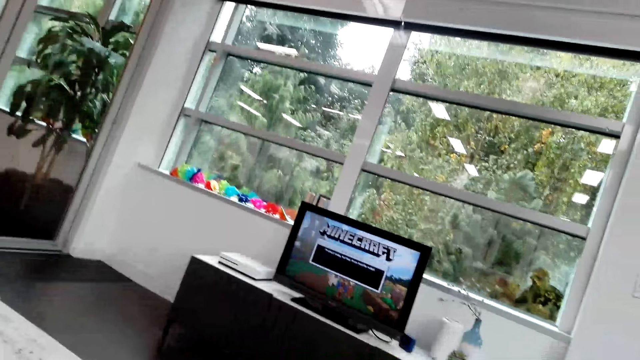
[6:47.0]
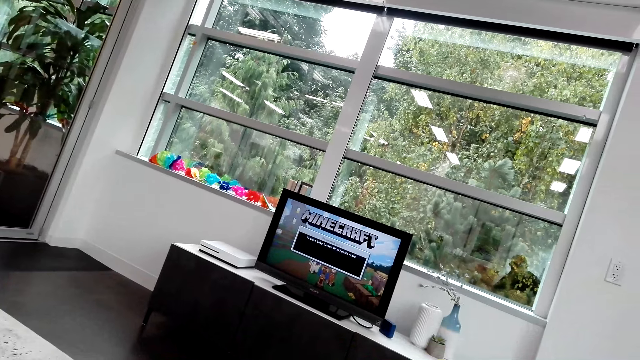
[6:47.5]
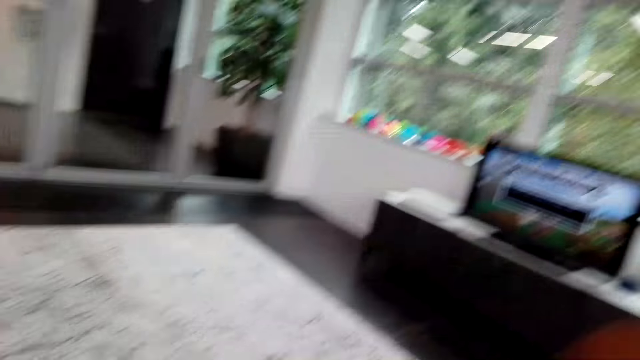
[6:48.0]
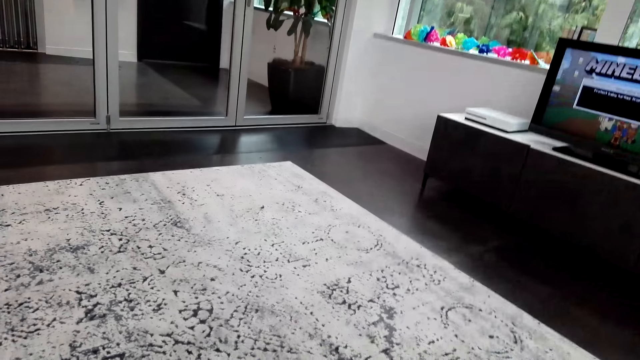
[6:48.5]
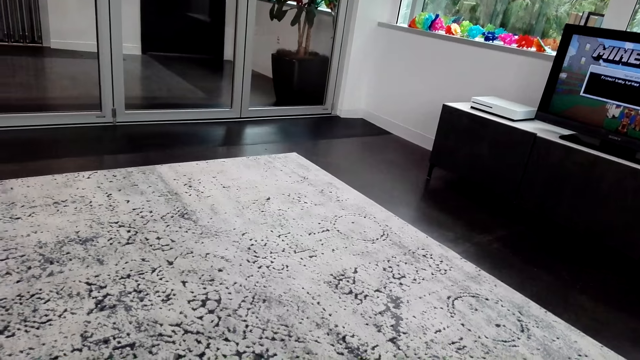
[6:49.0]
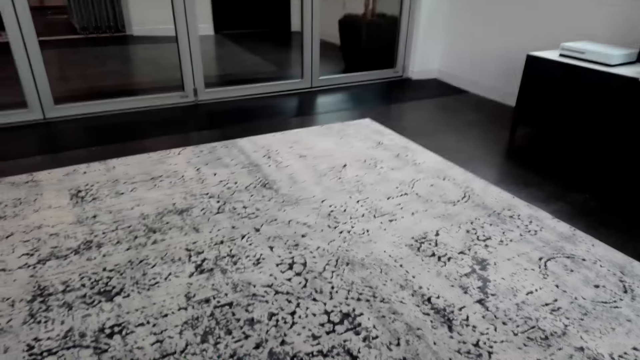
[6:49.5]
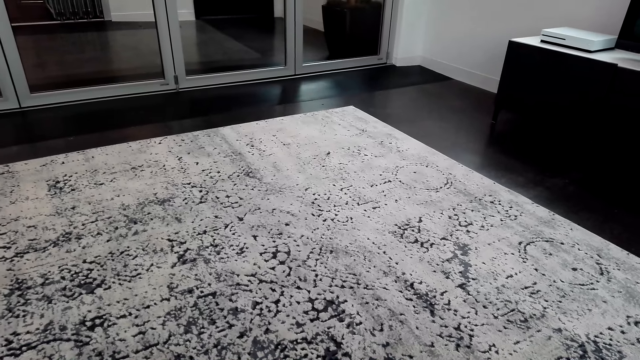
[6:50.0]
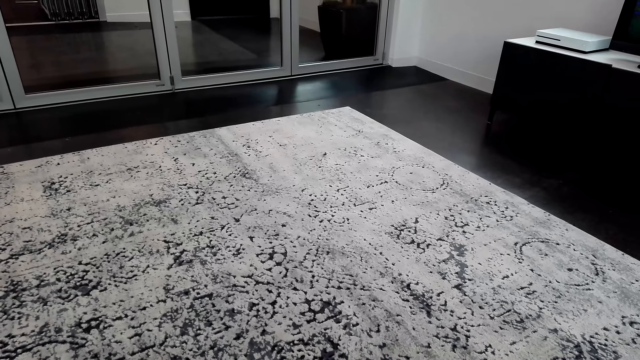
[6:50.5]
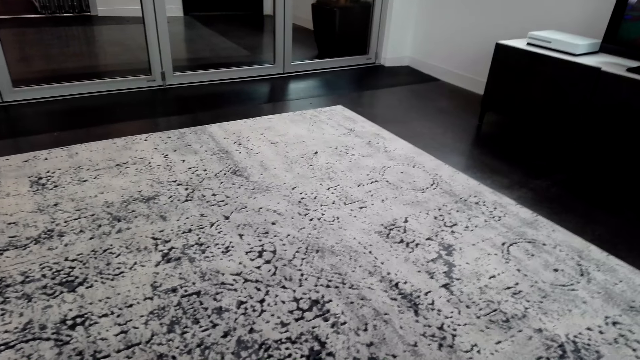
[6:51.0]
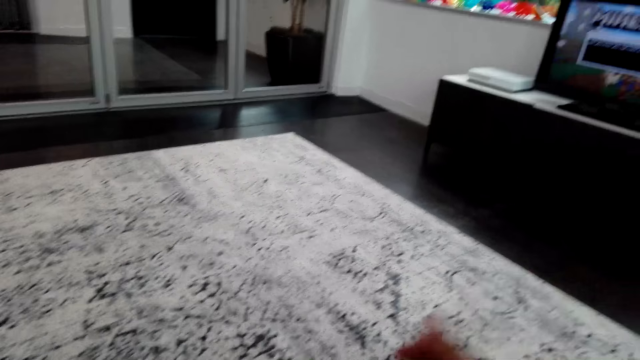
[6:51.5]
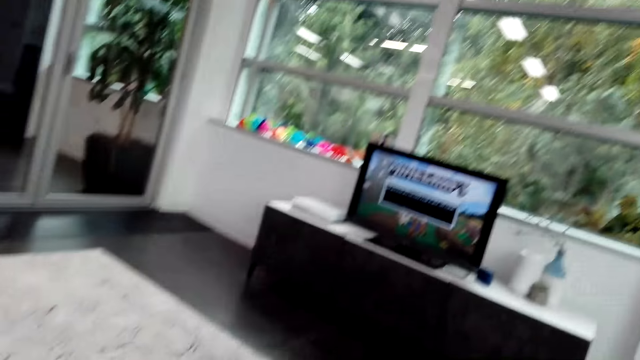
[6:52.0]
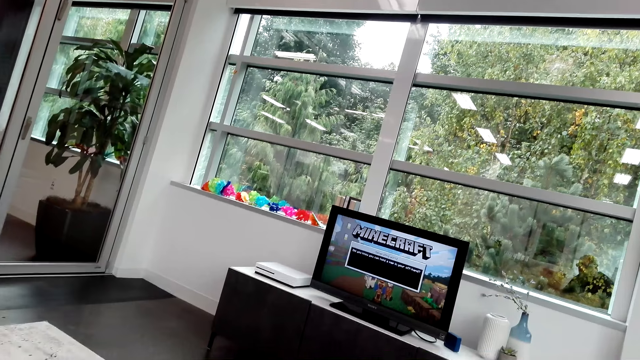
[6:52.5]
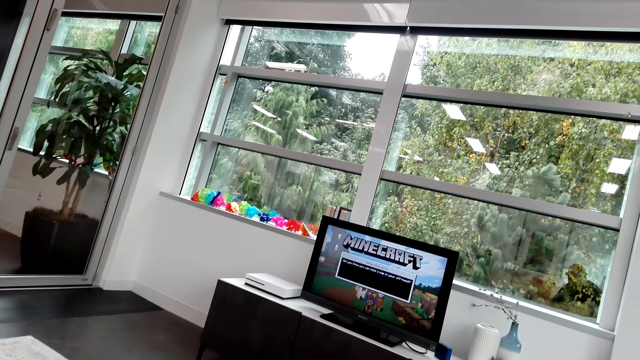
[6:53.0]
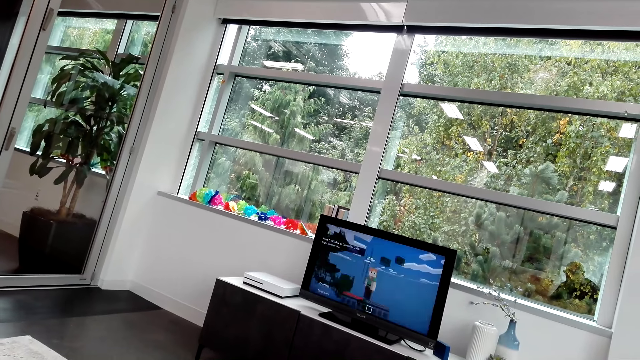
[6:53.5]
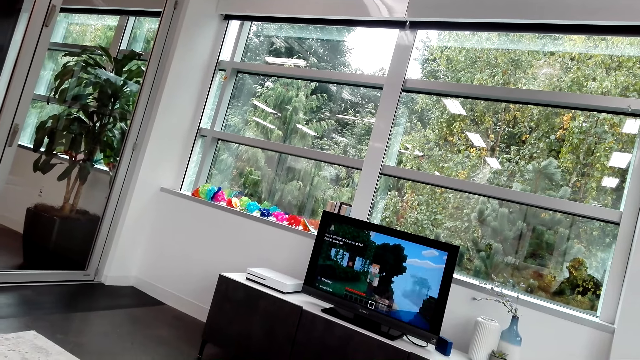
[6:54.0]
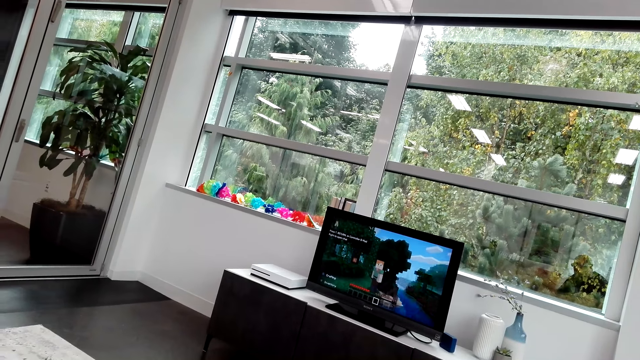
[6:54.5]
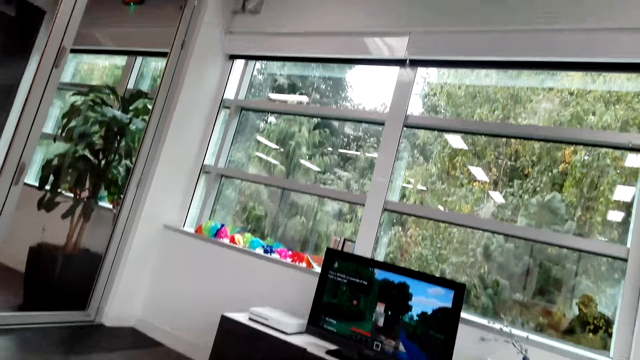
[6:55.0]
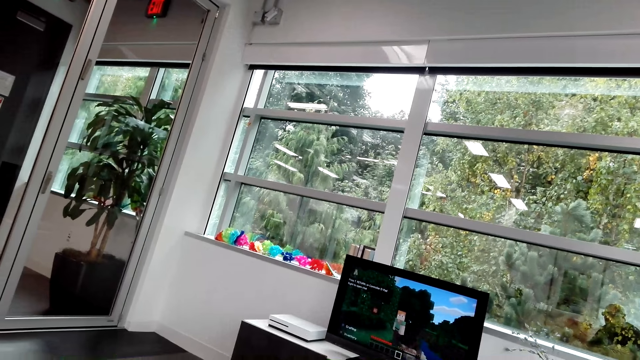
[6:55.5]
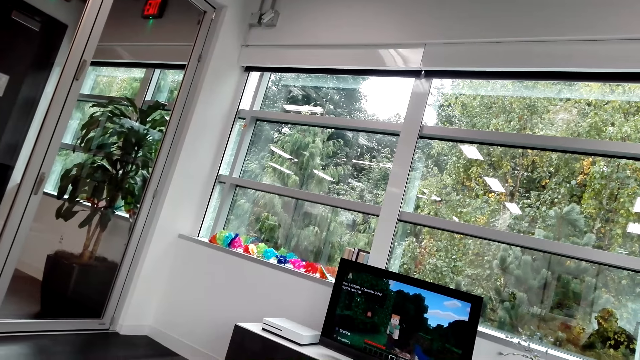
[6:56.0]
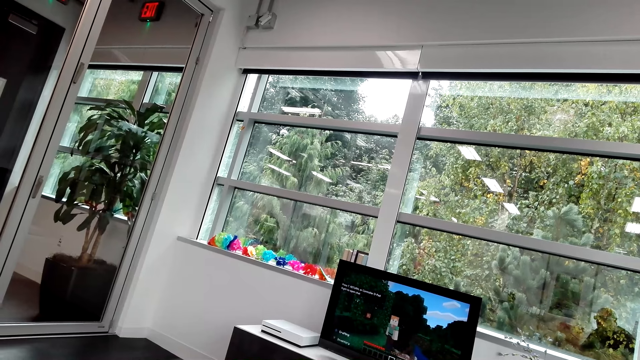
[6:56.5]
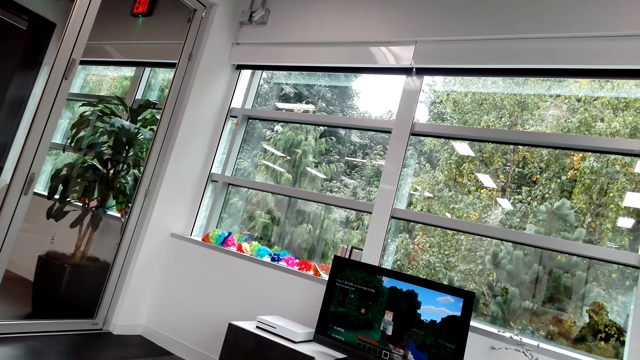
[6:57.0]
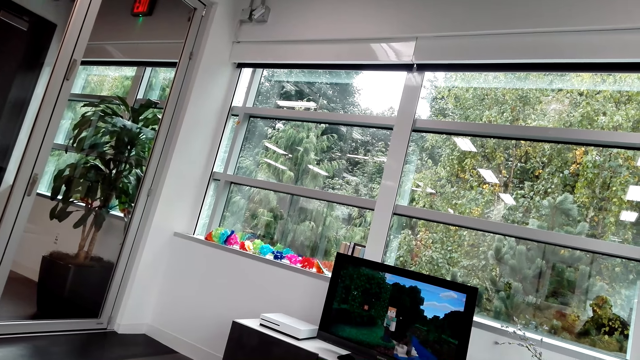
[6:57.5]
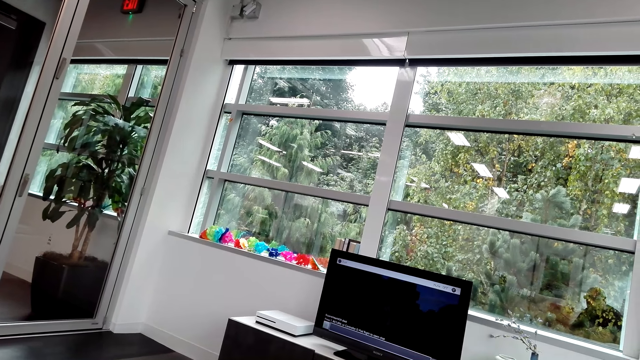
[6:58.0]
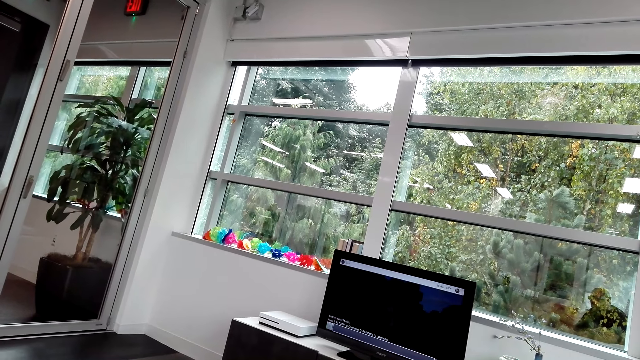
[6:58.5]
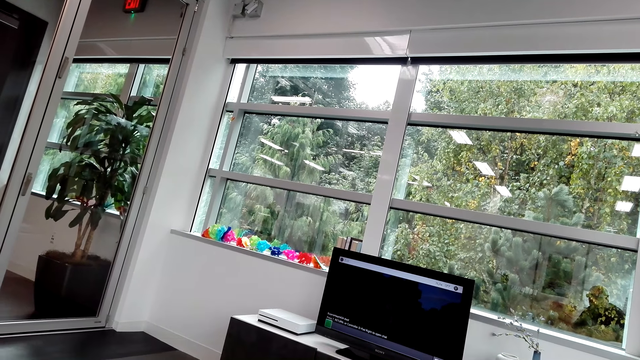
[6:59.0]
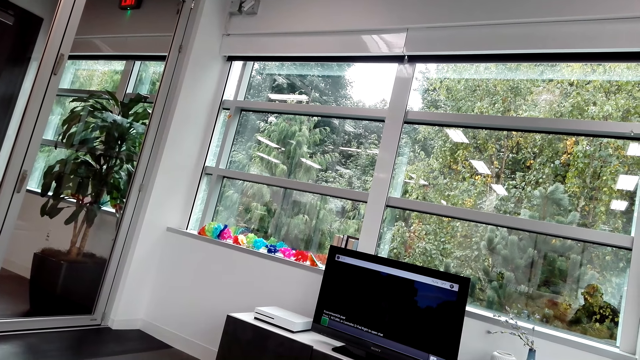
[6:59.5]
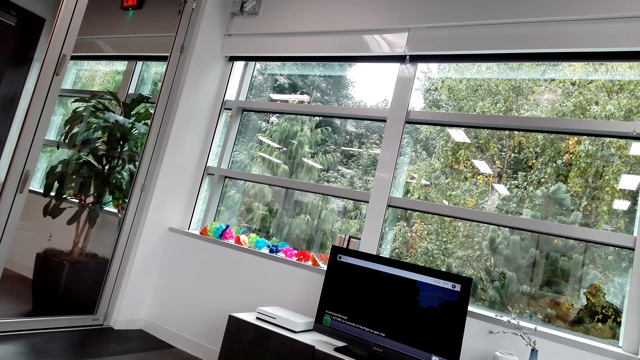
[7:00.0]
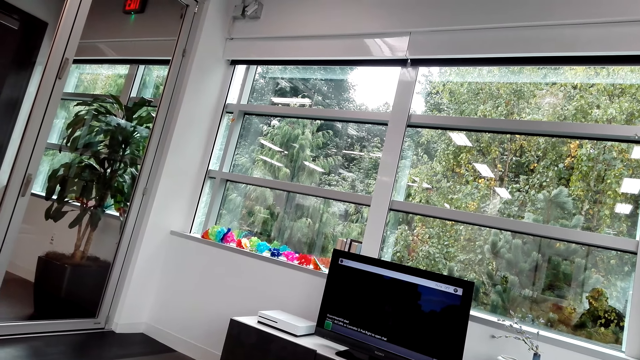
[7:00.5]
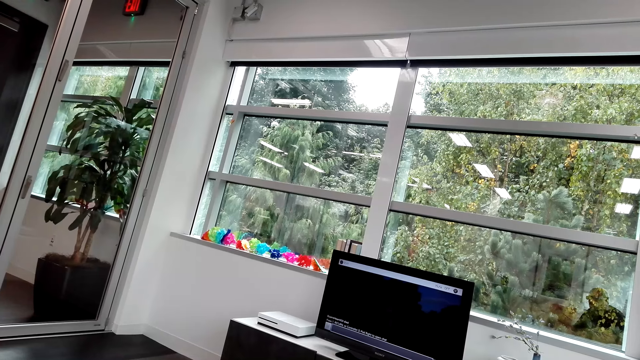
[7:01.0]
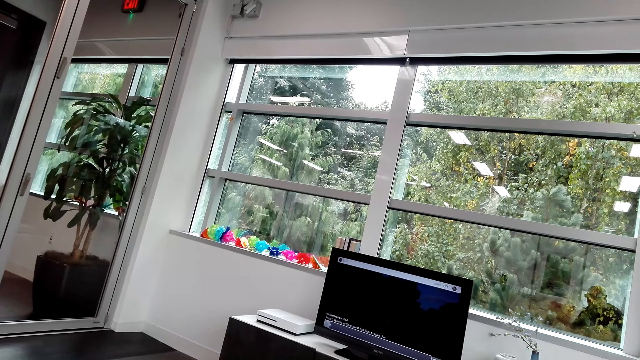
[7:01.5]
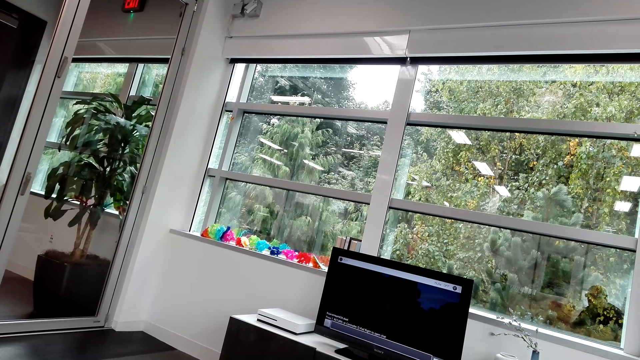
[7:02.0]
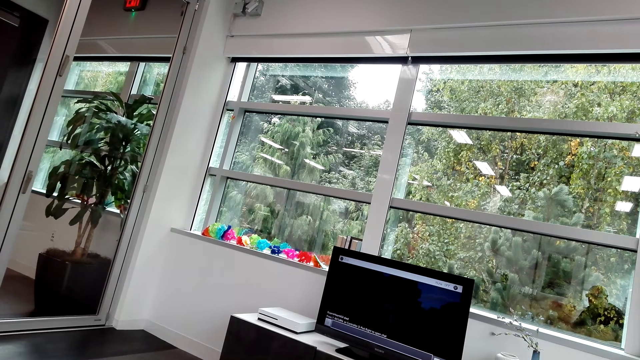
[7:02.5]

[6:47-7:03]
The camera wearer looks around the room. They drop their hand. They play a video game. They operate the television. They control the TV set.

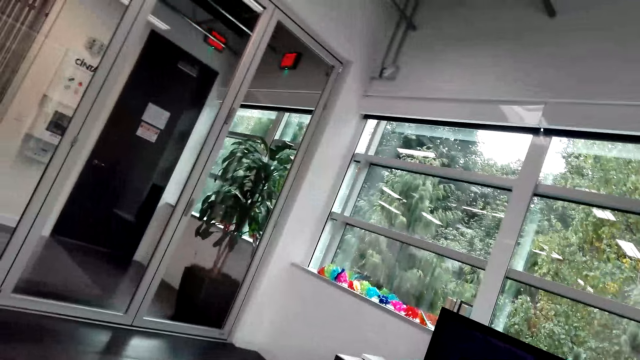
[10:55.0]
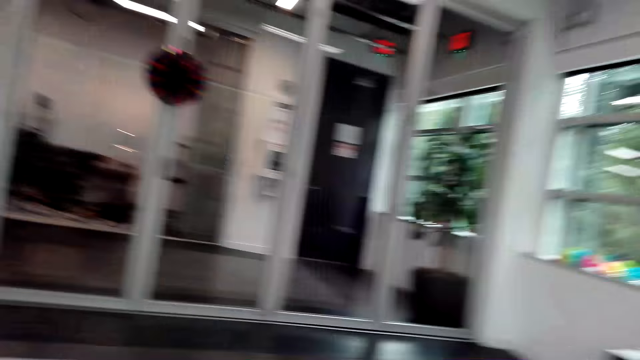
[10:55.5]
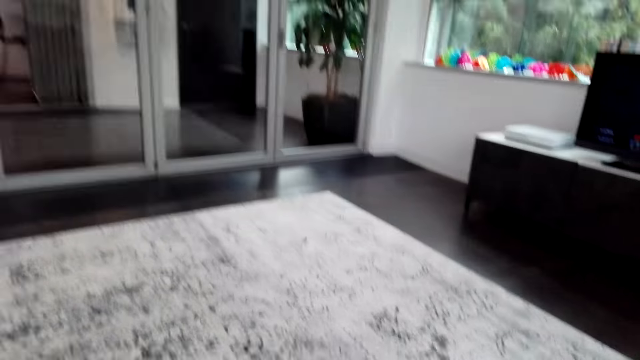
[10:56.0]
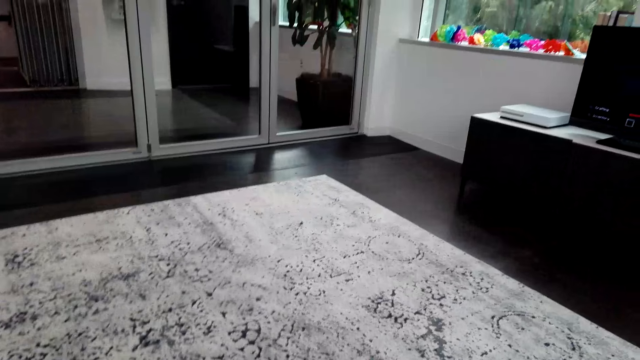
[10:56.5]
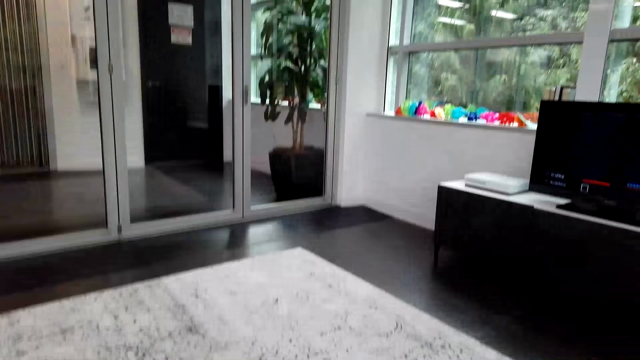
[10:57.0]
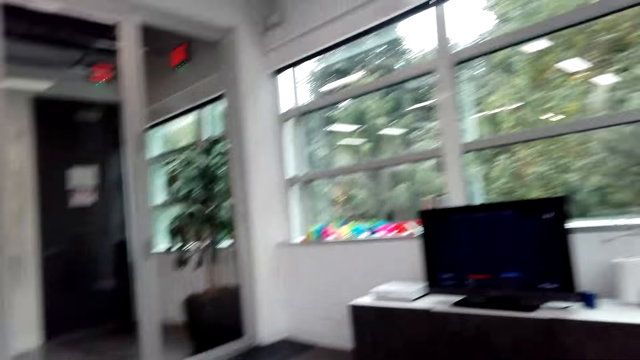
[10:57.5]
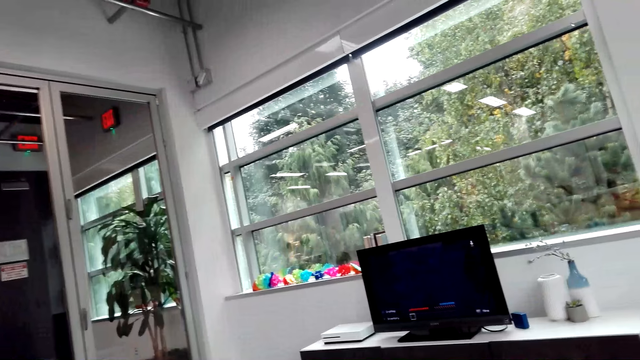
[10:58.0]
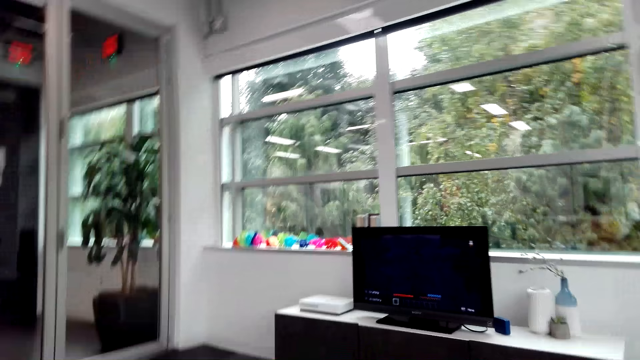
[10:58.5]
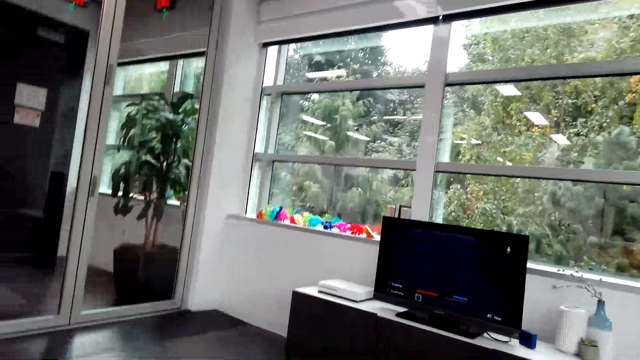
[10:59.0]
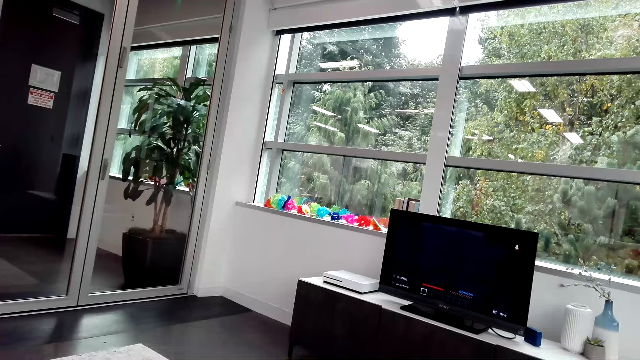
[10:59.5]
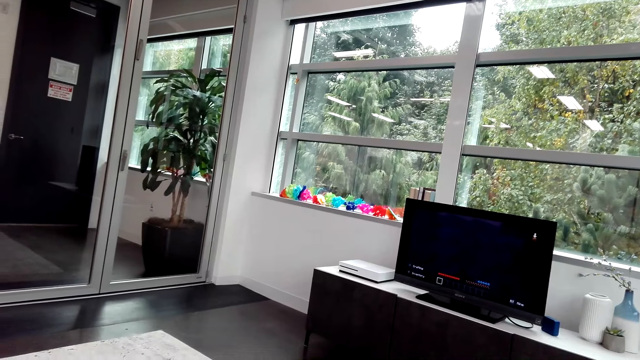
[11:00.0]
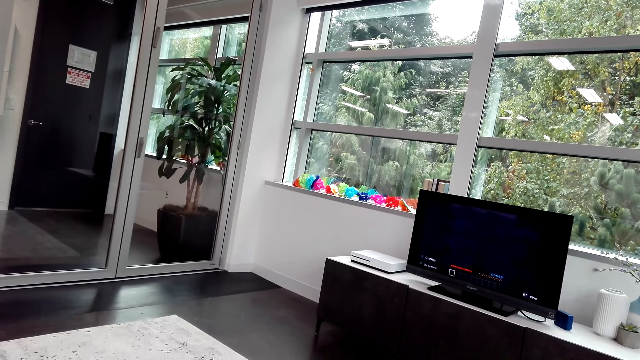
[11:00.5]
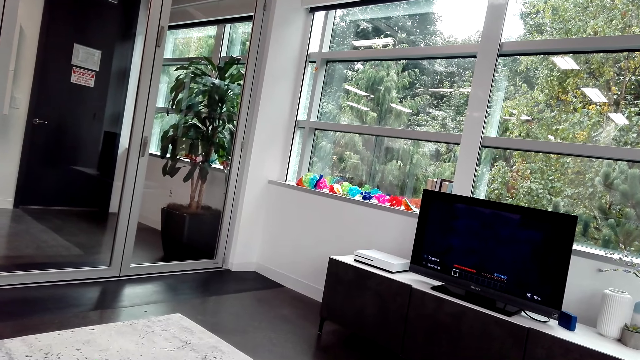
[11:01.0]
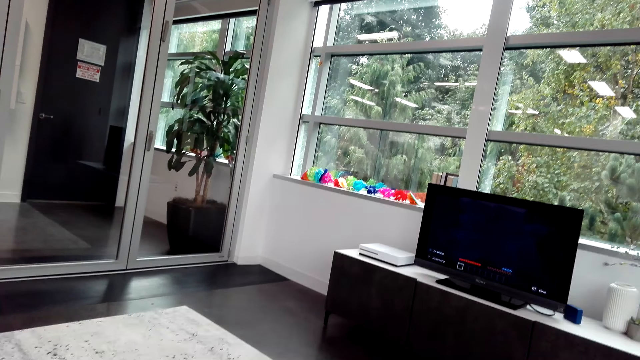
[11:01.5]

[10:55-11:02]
The camera wearer looks around the living room. They play a video game.
